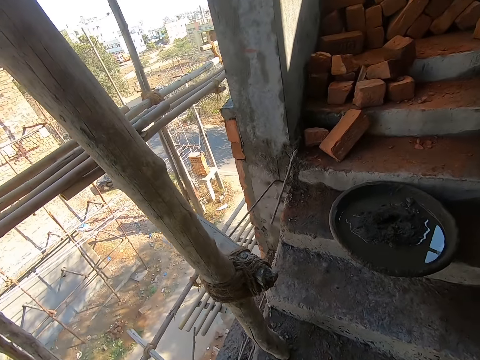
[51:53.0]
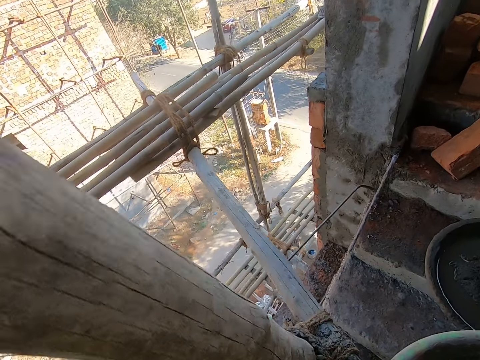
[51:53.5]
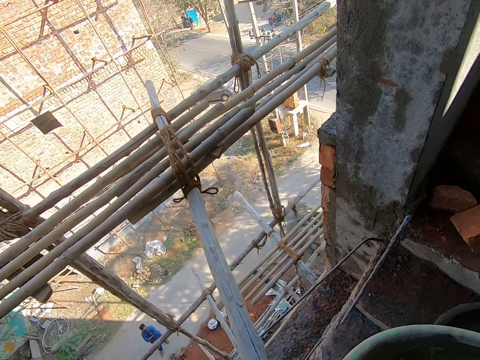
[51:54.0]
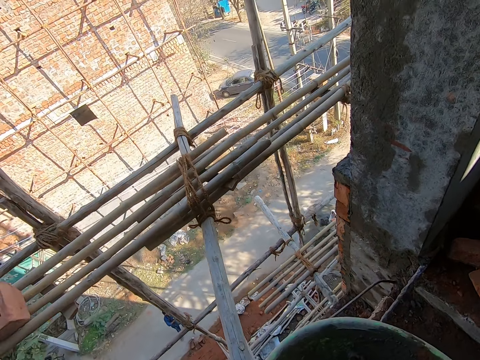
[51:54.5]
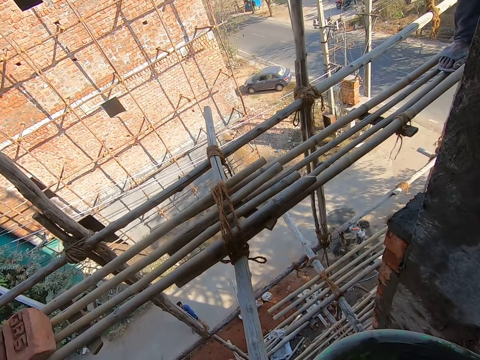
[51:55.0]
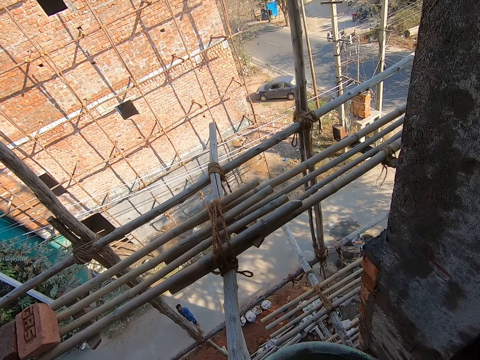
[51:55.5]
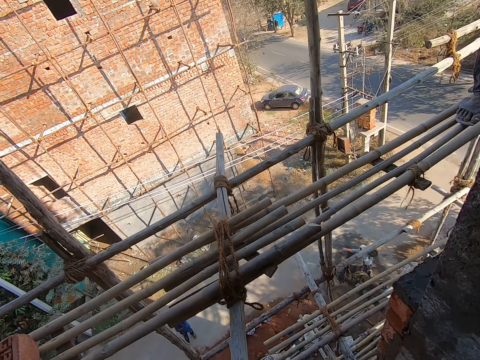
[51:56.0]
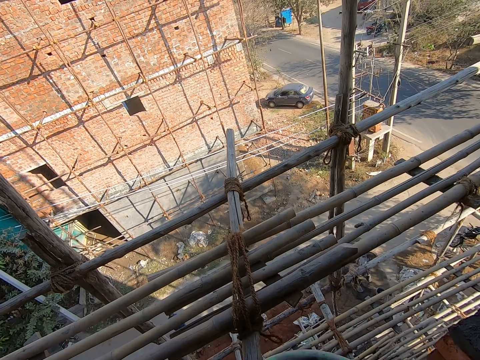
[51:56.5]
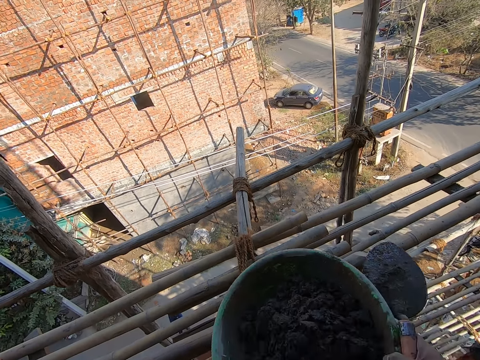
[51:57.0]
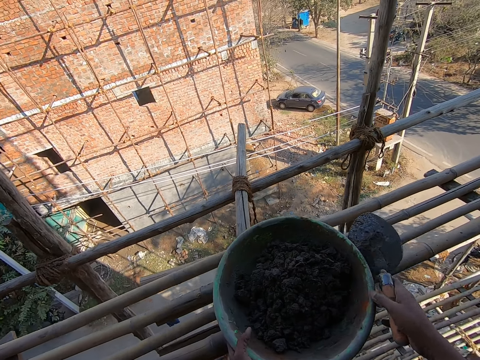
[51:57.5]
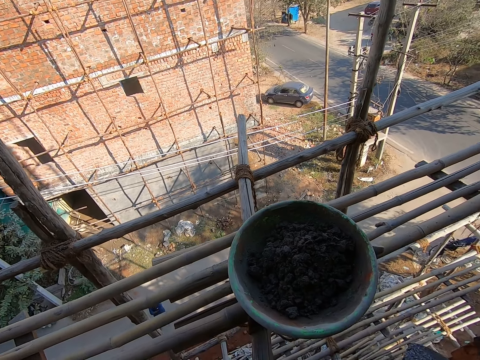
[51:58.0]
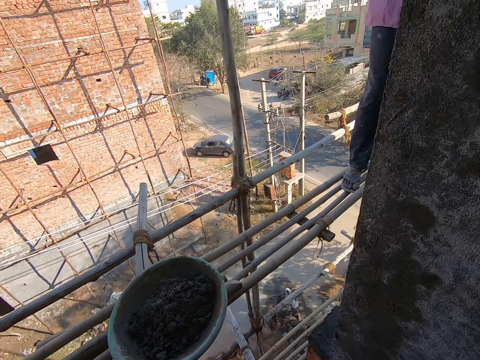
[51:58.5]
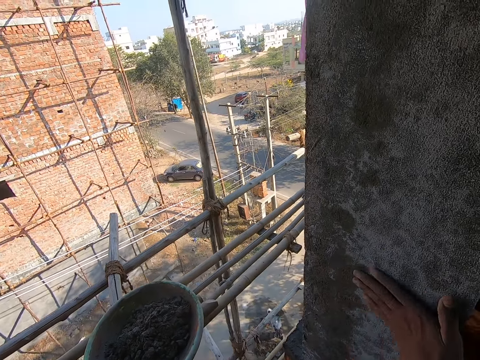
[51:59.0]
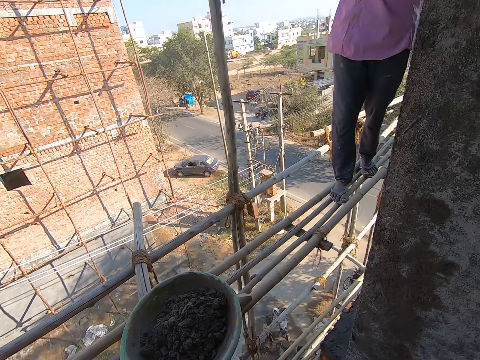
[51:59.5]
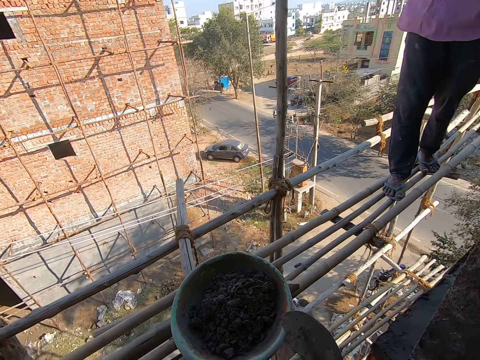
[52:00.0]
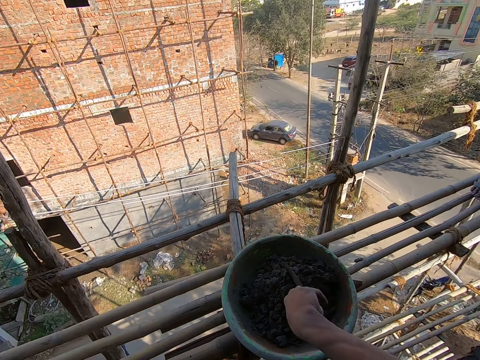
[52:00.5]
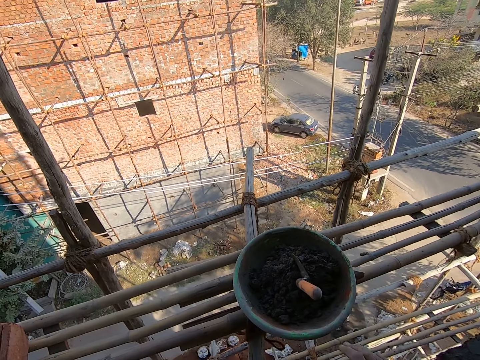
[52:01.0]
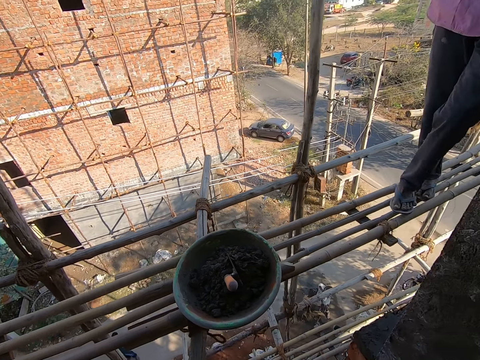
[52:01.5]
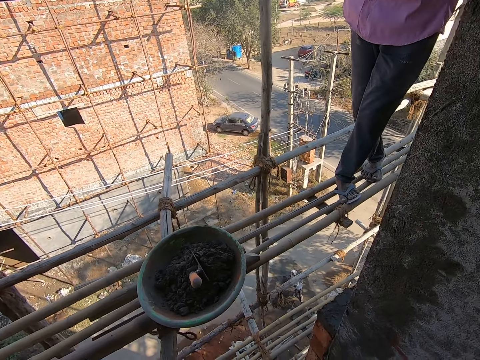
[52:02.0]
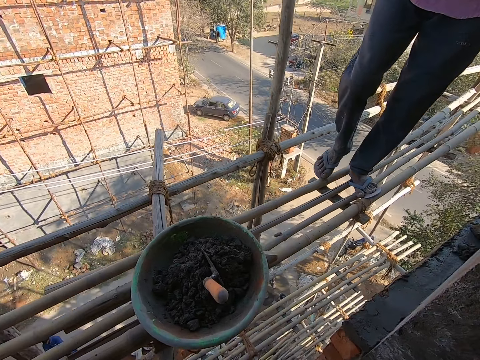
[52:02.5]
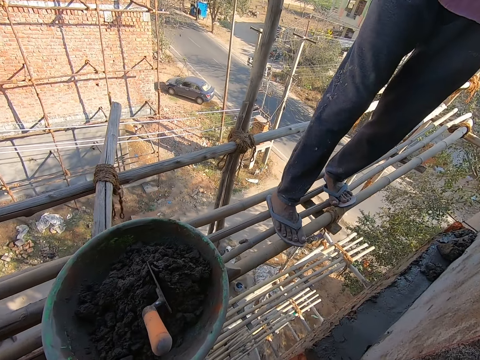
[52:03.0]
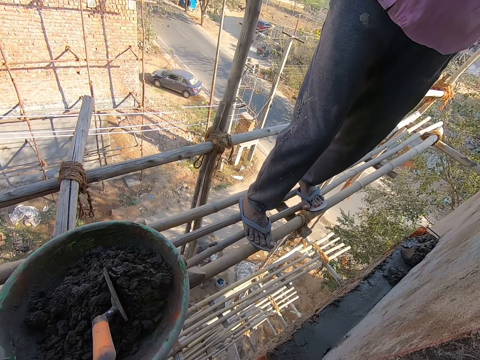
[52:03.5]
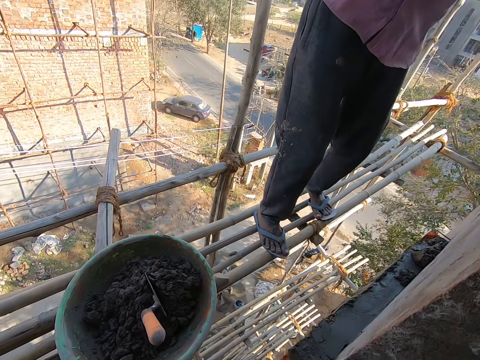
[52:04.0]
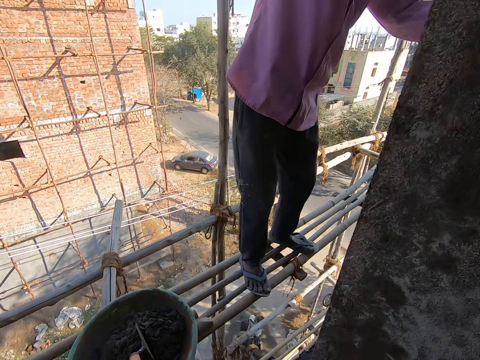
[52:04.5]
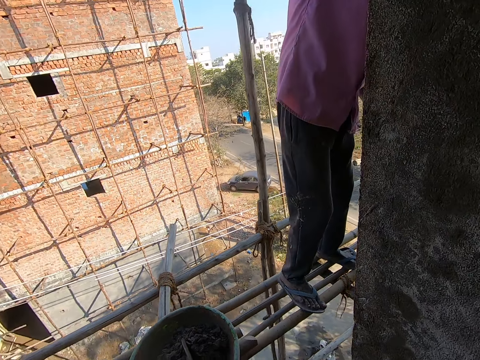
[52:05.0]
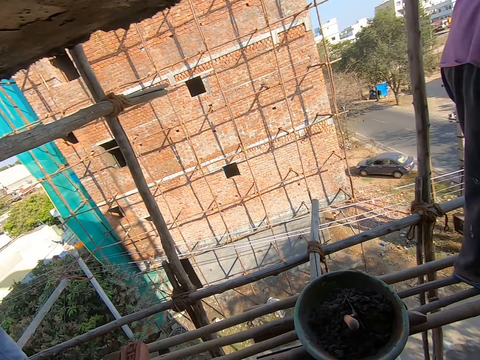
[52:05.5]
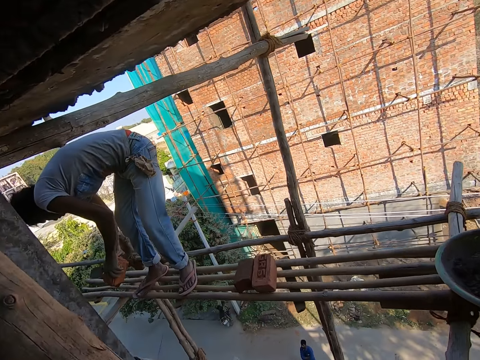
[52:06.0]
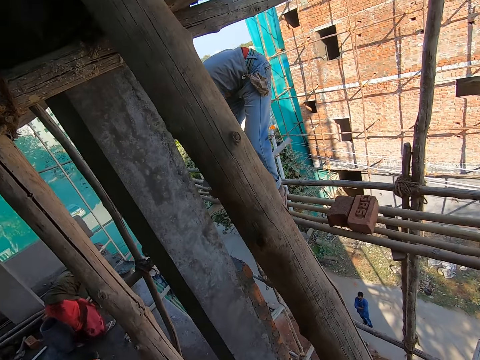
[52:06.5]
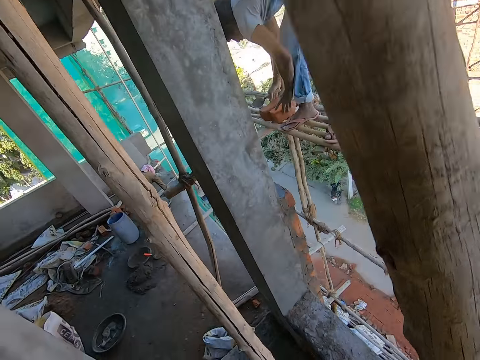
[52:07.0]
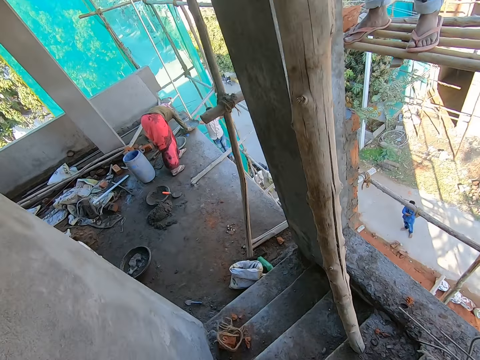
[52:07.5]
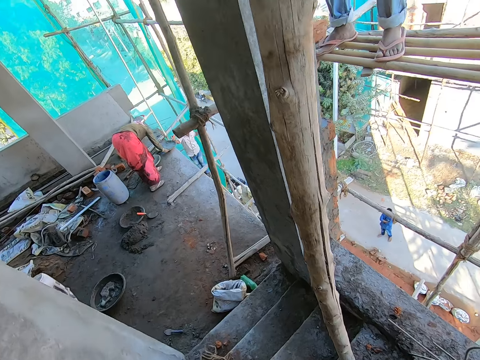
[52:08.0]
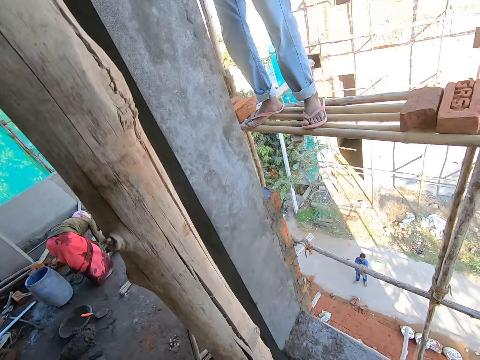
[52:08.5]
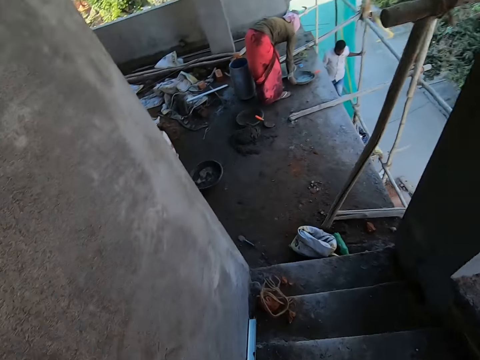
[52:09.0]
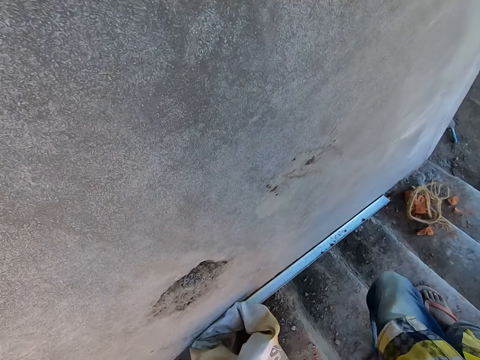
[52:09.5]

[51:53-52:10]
The camera wearer drops the pan of concrete on the bamboo scaffold with his hands. He wipes his left hand on the wall. He shoves the trowel into the concrete mix in the pan with his right hand. He turns around the building. He interacts with the man. Another man drops bricks on the bamboo scaffold with his hands. The woman moves the pan on the floor with her right hand. The camera wearer walks around the building.

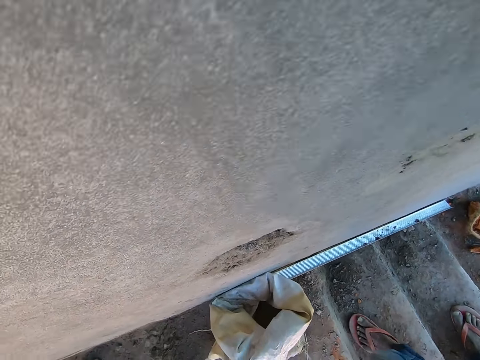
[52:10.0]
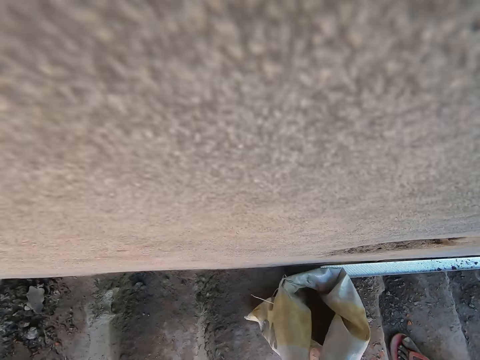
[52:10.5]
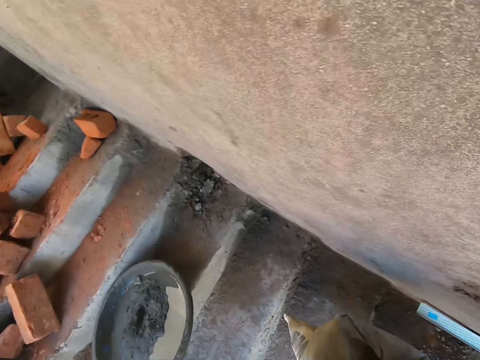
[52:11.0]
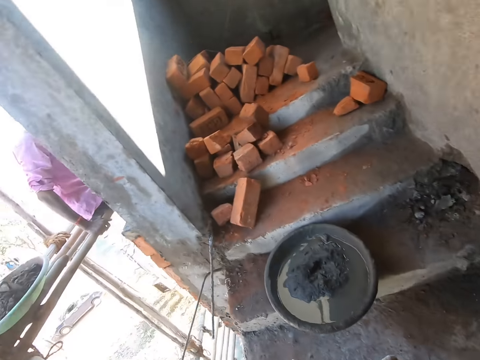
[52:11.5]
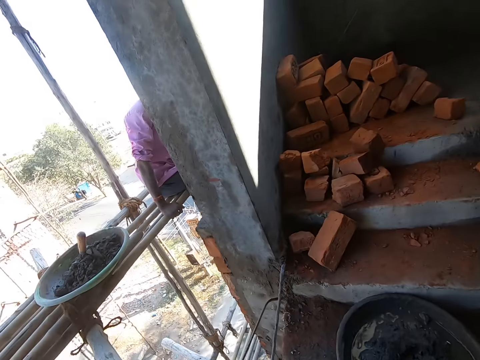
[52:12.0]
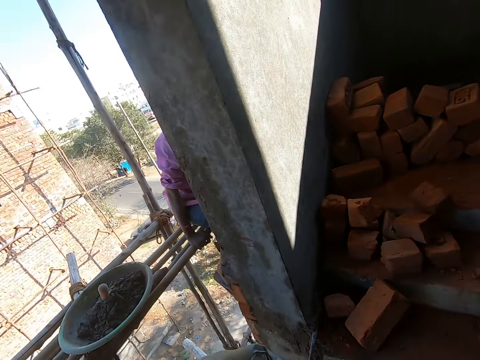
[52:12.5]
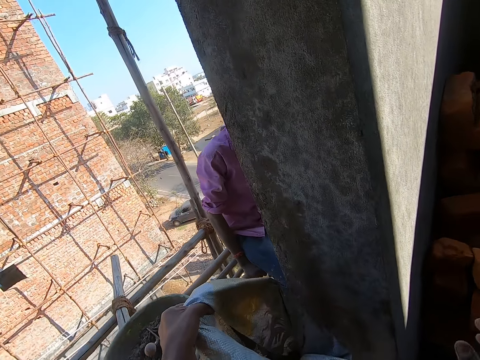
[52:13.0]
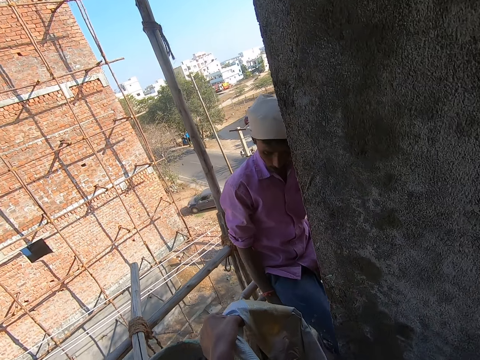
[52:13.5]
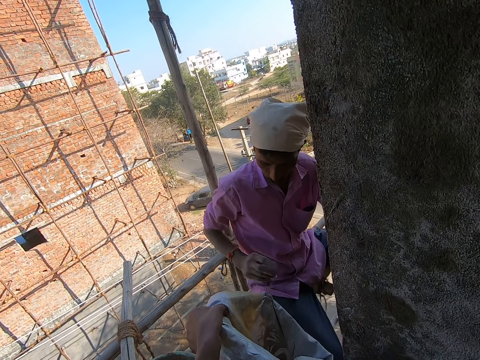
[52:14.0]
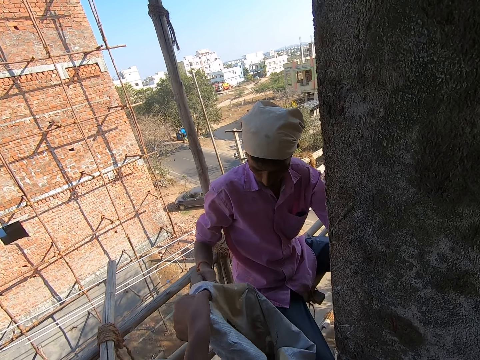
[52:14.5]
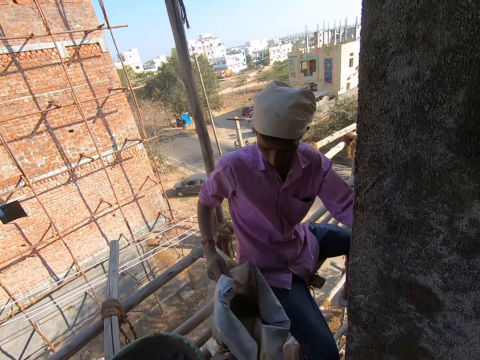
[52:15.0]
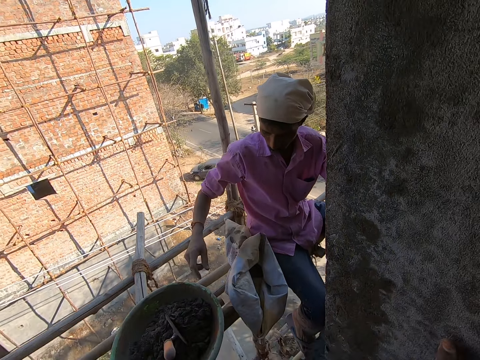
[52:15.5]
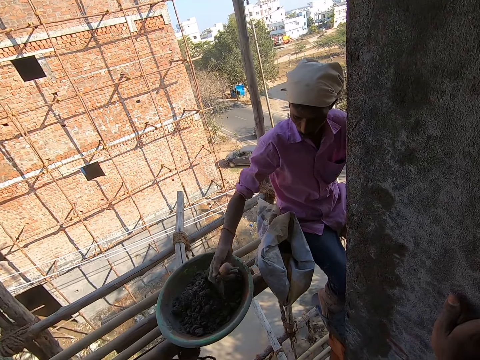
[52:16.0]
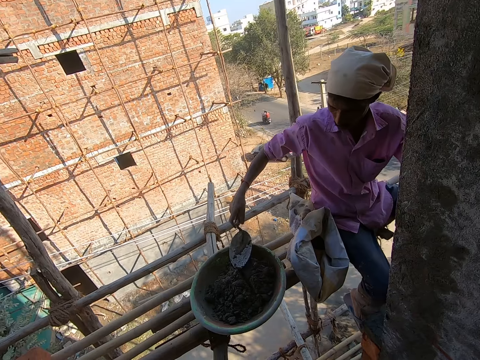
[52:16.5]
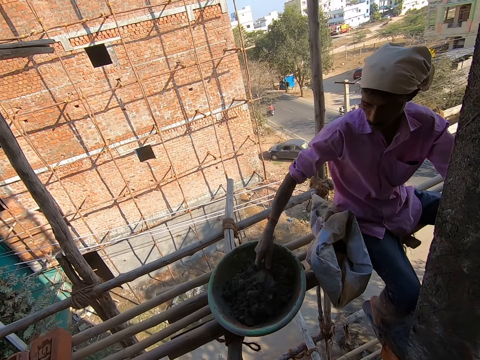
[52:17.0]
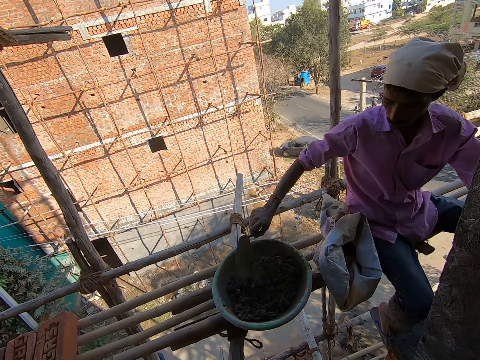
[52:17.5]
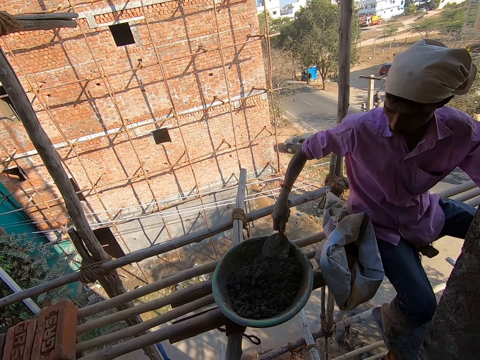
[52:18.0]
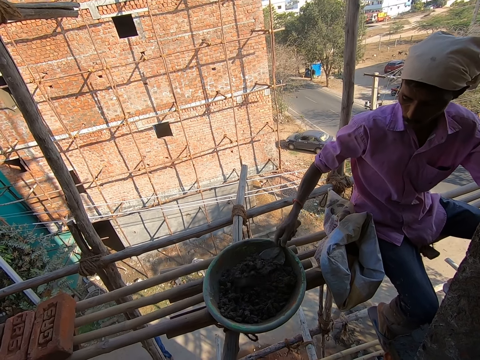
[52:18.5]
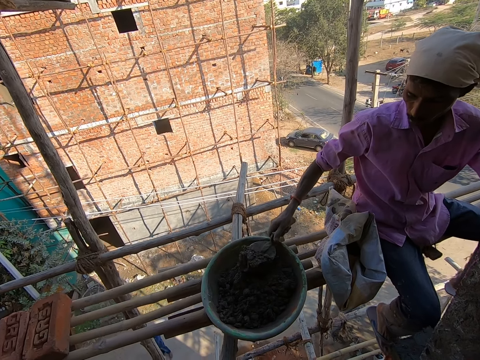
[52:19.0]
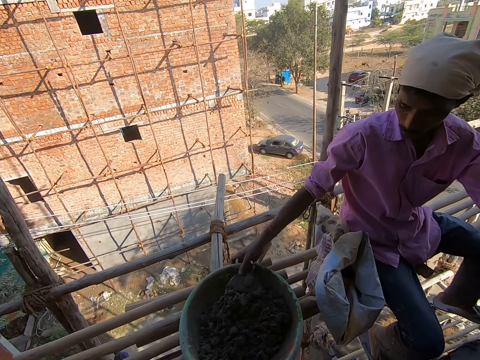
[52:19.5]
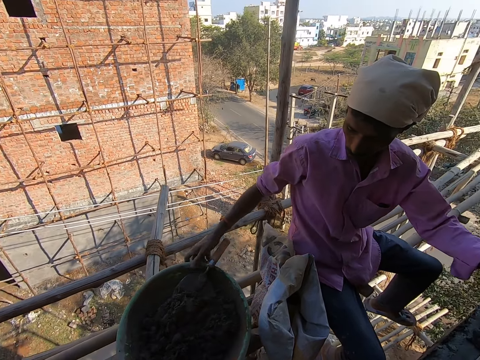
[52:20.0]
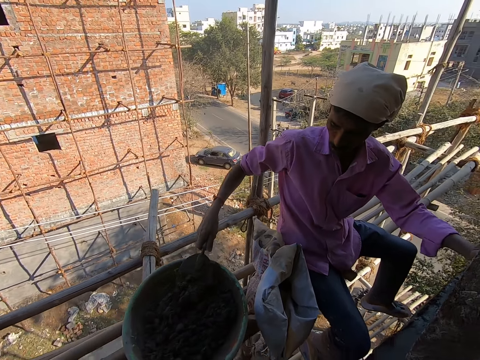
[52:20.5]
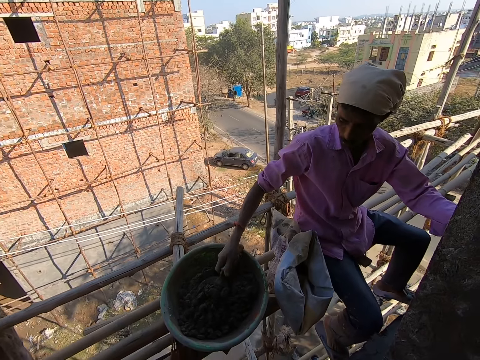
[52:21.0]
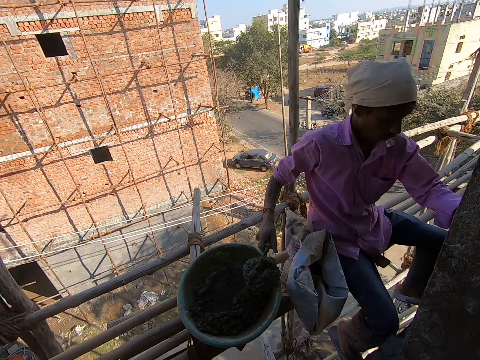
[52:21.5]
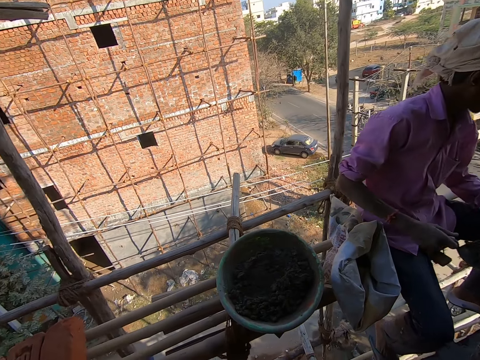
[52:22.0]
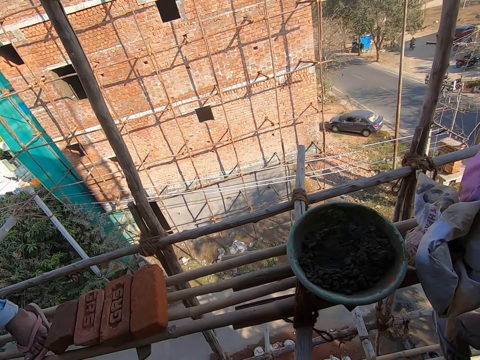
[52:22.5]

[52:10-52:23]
The camera wearer picks a cement bag from a stair with his left hand. He moves a sack of cement on the stairs. He passes the cement bag to a man with his left hand. Another man drops the cement bag on the bamboo scaffold with his right hand. The other man picks up the trowel from the pan with his right hand, spreads the concrete mix in the pan with the trowel in his right hand and mixes concrete in the bowl with the trowel. The other man drops the trowel in the pan with his right hand and adjusts the pan with his right hand. The camera wearer adjusts the bowl of concrete. The other man scoops concrete mix from the pan with the trowel in his right hand. The camera wearer scoops concrete in the bowl with the trowel.
